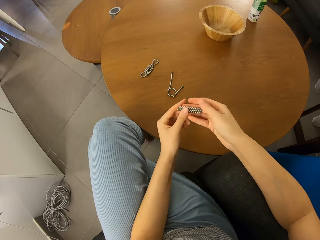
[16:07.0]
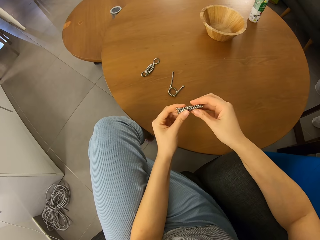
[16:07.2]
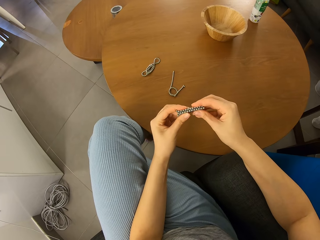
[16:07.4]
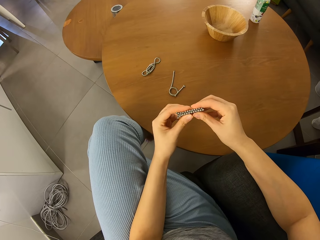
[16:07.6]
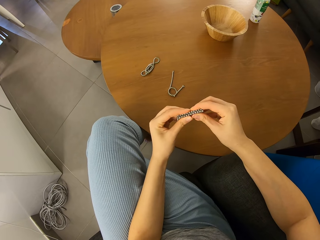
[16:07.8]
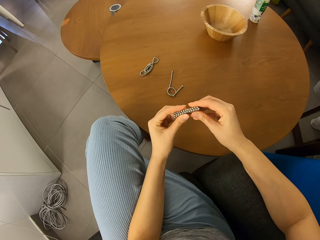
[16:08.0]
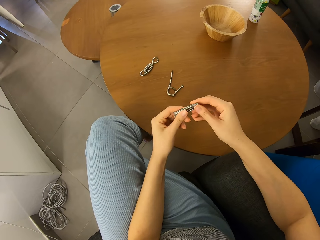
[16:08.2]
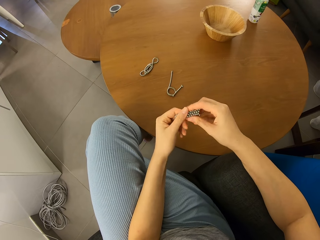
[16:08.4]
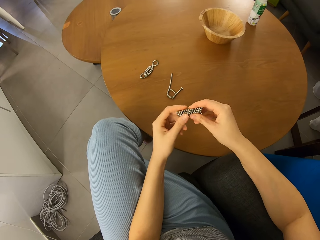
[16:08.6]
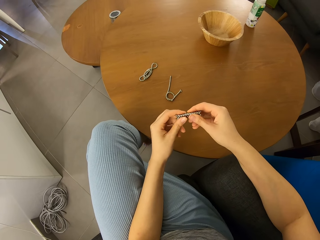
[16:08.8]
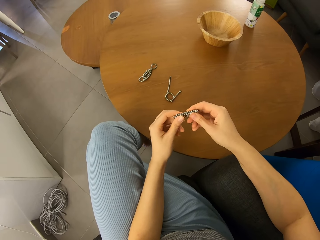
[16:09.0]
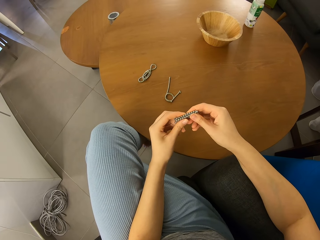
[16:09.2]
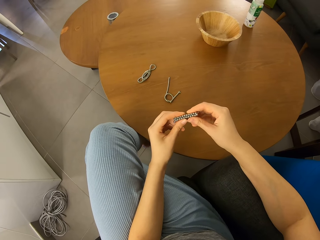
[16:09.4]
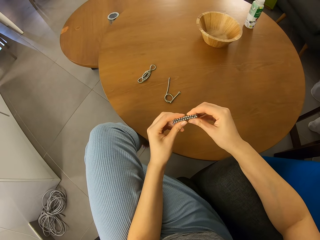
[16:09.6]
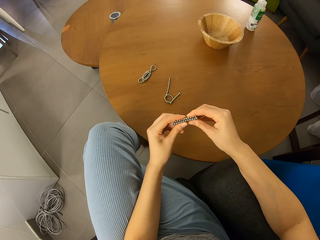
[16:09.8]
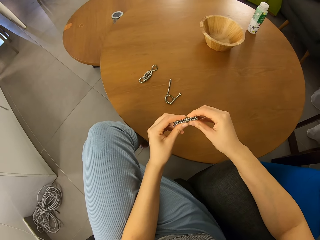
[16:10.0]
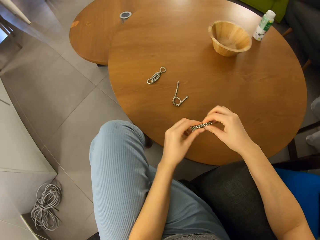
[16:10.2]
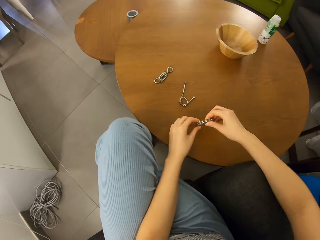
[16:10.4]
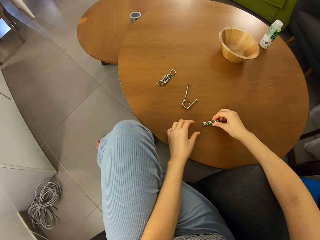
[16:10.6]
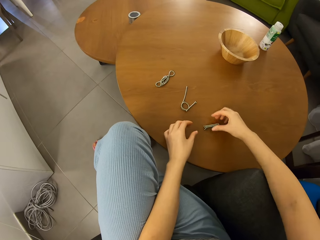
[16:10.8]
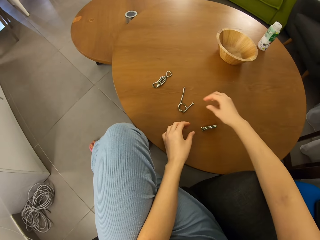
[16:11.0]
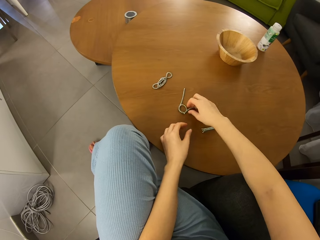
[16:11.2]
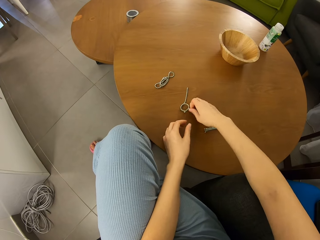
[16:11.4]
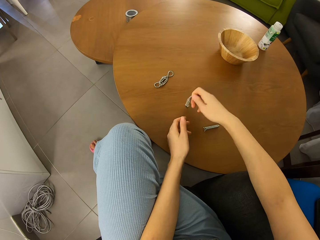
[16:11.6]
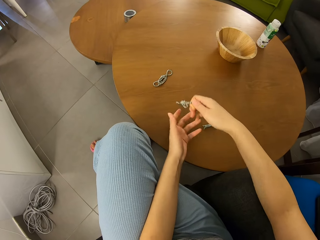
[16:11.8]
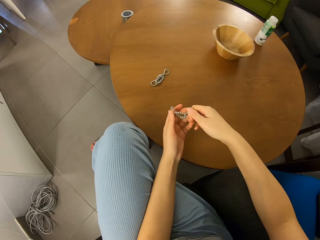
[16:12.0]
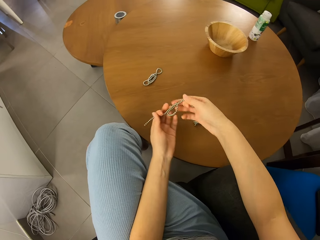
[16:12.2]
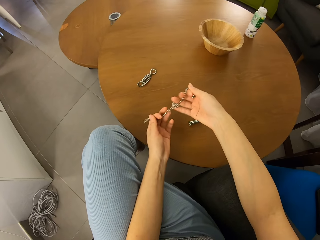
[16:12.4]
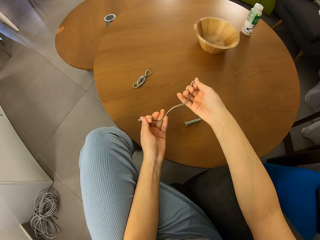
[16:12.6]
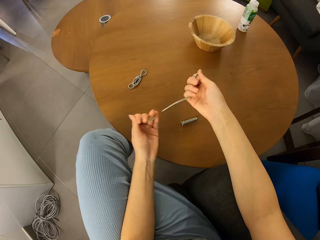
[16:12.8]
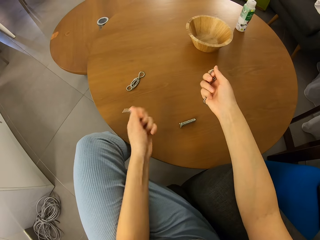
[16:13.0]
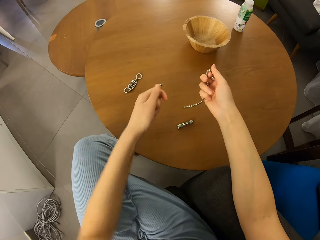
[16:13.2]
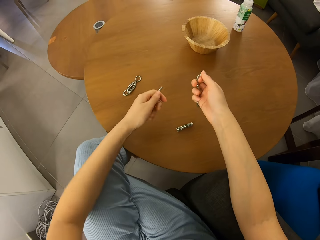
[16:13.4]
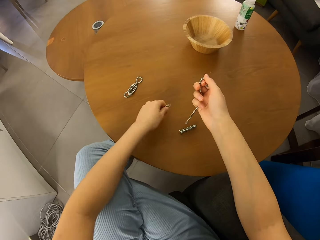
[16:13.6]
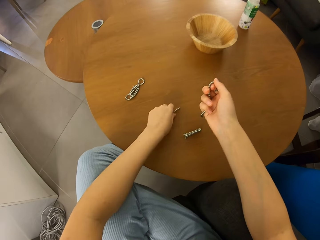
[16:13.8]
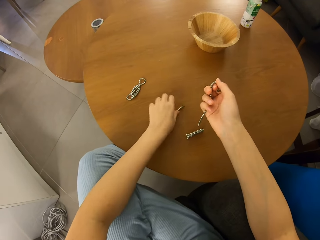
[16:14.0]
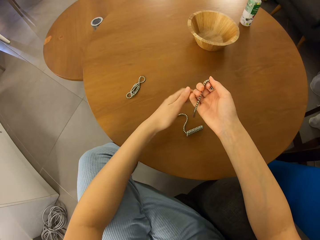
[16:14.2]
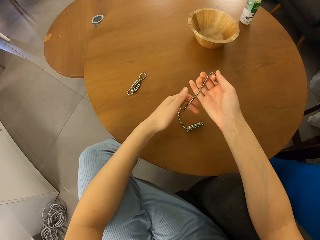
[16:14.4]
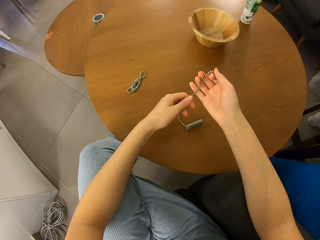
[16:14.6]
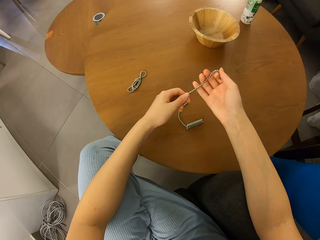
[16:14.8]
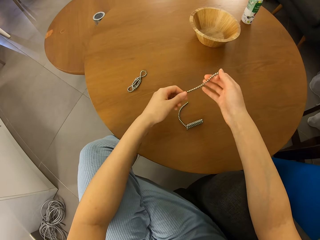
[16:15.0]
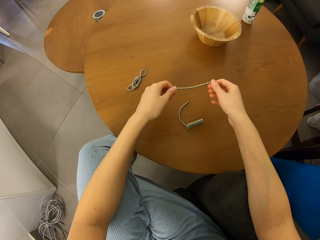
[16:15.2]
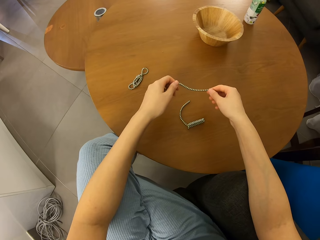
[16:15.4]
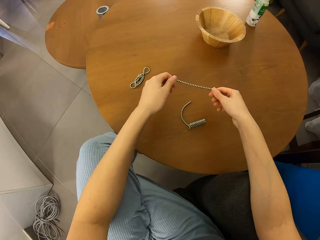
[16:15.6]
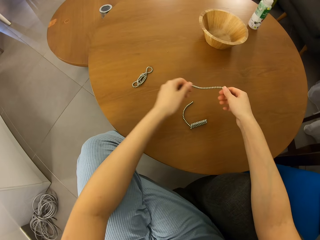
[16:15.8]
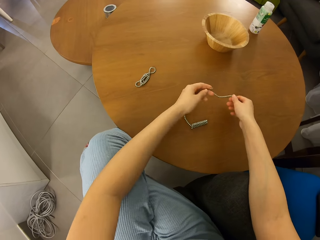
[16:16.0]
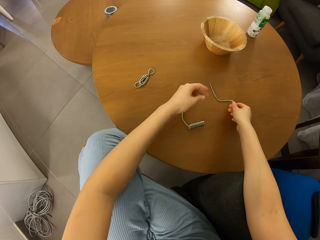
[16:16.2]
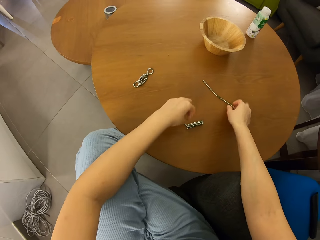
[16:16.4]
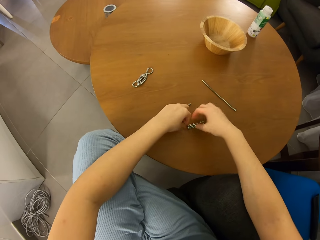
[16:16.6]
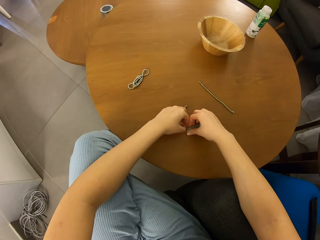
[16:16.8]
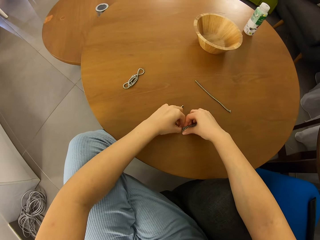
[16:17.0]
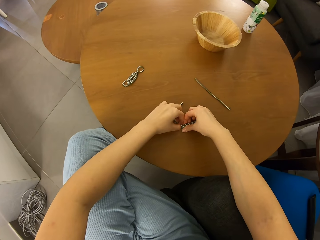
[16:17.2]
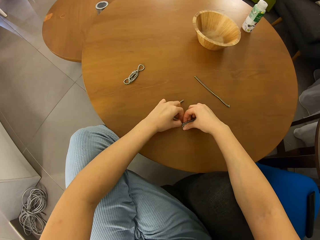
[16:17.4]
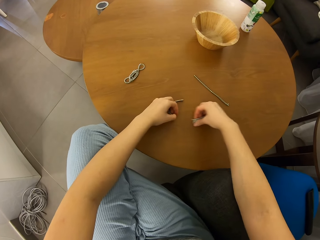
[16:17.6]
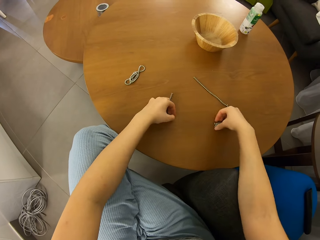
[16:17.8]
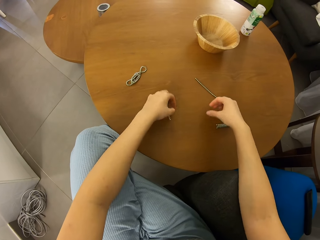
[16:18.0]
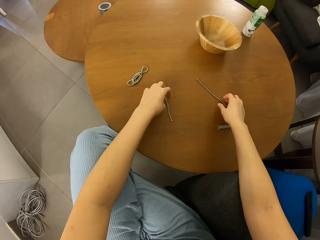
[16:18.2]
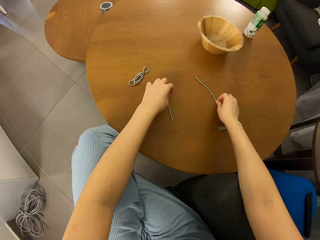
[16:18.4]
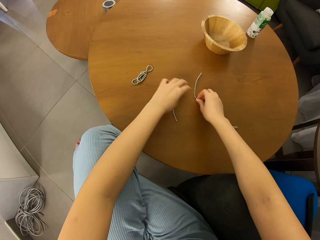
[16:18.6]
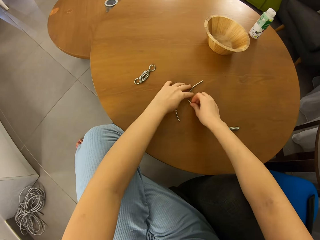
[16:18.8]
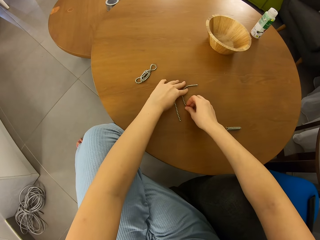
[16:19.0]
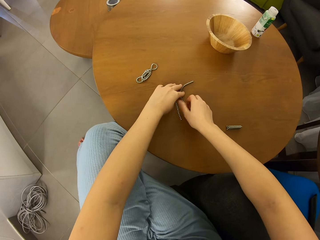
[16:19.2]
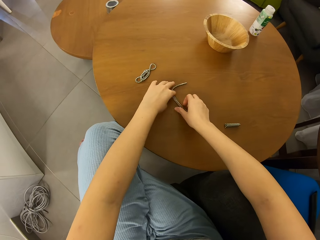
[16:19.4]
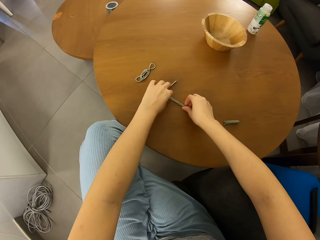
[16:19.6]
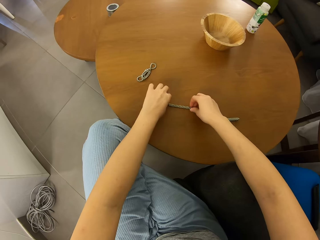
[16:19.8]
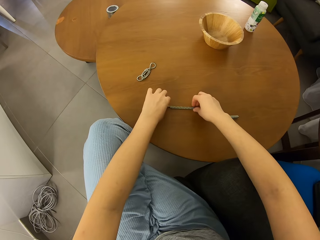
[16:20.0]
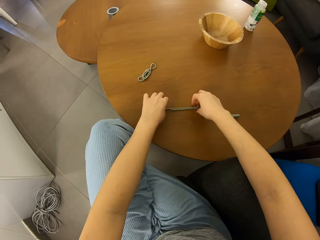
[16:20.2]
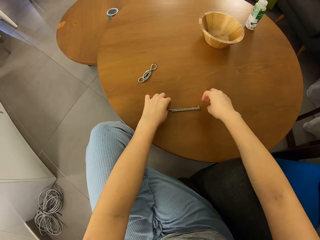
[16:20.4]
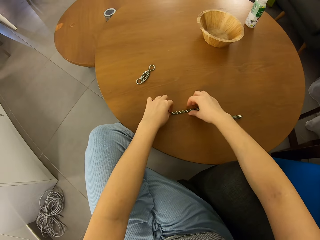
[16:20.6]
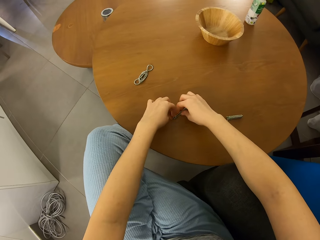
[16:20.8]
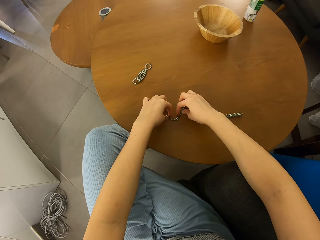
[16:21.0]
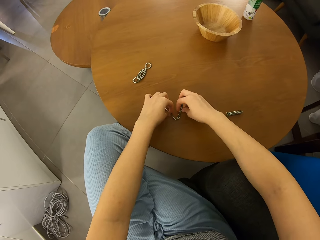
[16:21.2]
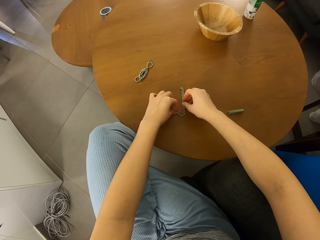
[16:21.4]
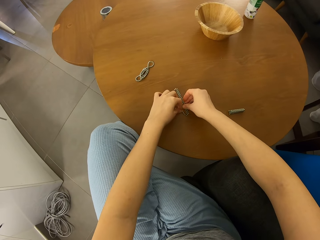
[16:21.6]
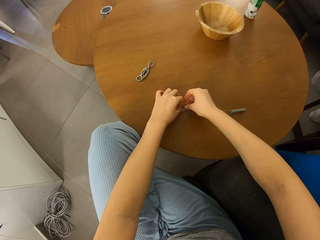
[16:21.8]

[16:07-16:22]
The camera wearer puts down neodymium magnet spheres. They pick the neodymium magnet spheres. They hold the neodymium magnet spheres with hands. They separate the magnetic beads. They cut a piece of the neodymium magnet spheres. They put down a piece of the neodymium magnet spheres. They hold the neodymium magnet spheres with hands. They put down a piece of the neodymium magnet spheres. They separate the neodymium magnet spheres. They move pieces of the neodymium magnet spheres. They move a piece of the neodymium magnet spheres. They join pieces of the neodymium magnet spheres.

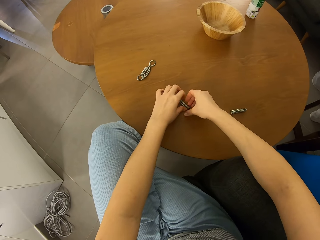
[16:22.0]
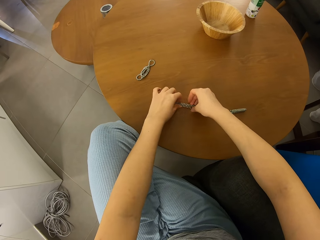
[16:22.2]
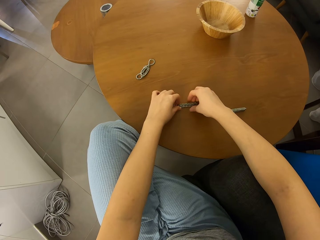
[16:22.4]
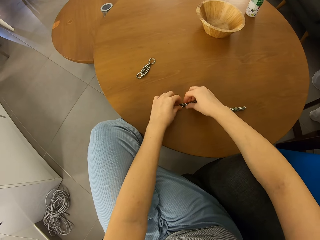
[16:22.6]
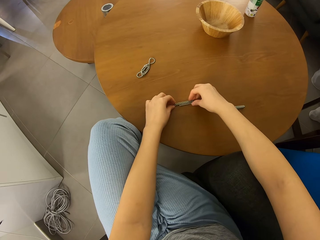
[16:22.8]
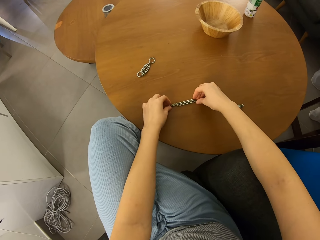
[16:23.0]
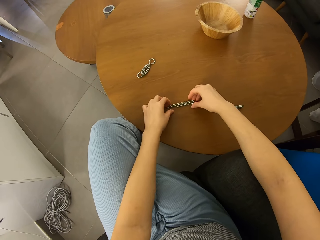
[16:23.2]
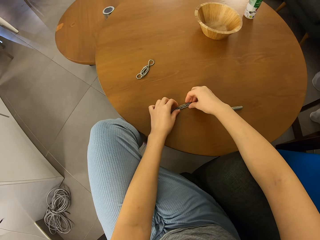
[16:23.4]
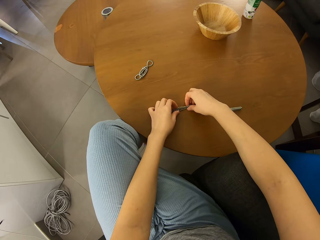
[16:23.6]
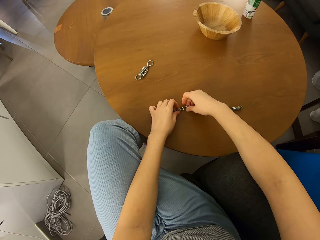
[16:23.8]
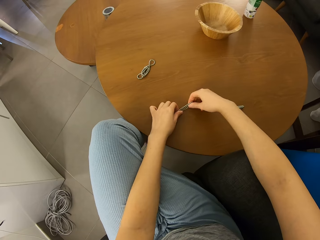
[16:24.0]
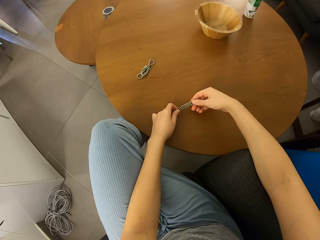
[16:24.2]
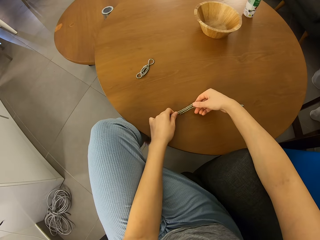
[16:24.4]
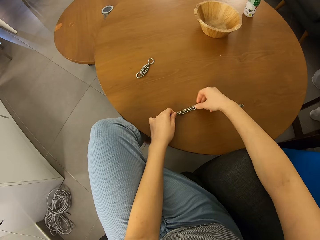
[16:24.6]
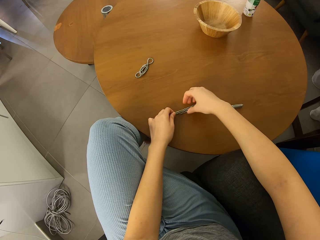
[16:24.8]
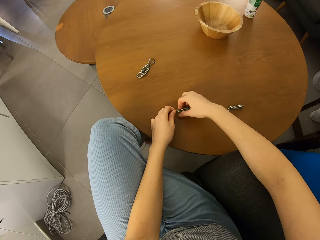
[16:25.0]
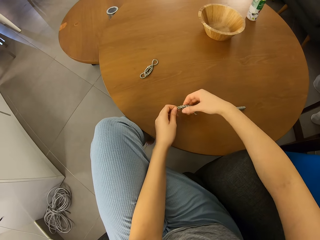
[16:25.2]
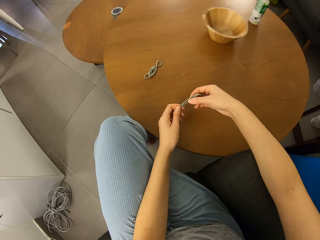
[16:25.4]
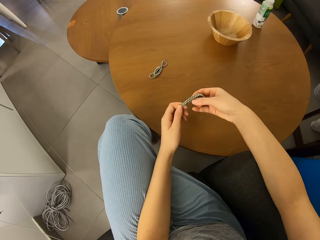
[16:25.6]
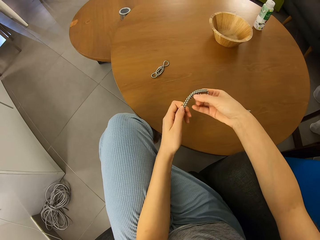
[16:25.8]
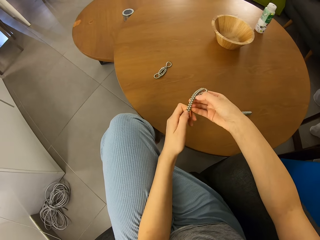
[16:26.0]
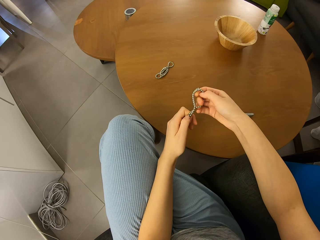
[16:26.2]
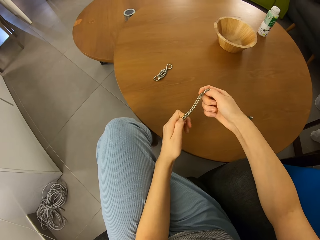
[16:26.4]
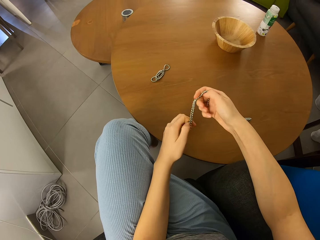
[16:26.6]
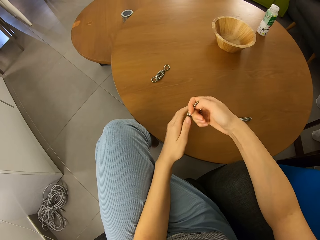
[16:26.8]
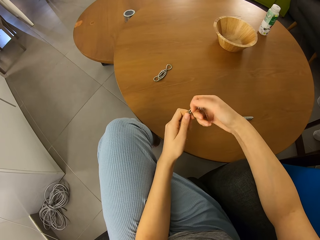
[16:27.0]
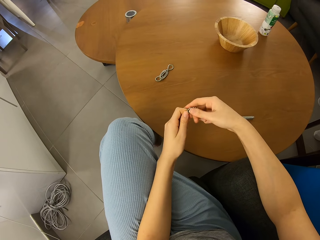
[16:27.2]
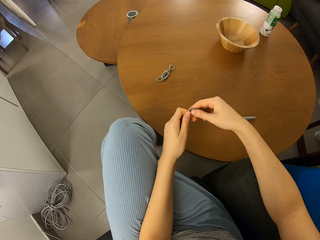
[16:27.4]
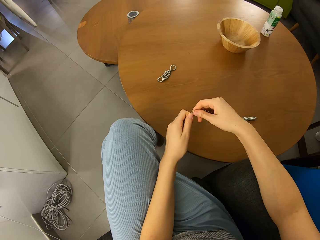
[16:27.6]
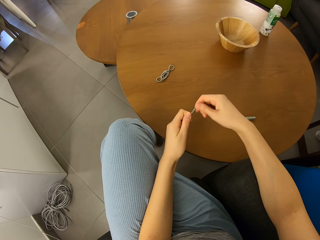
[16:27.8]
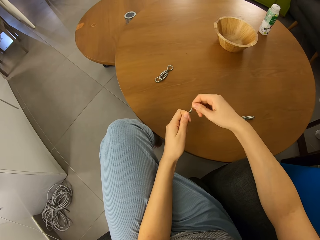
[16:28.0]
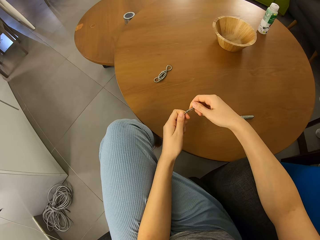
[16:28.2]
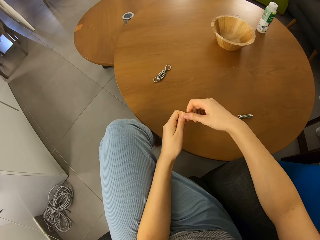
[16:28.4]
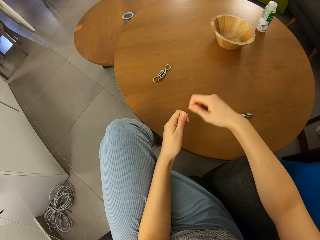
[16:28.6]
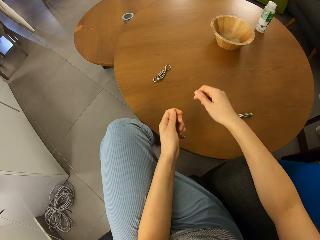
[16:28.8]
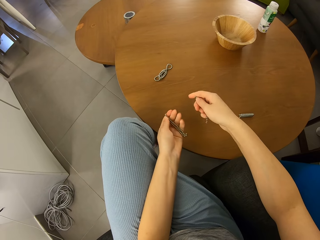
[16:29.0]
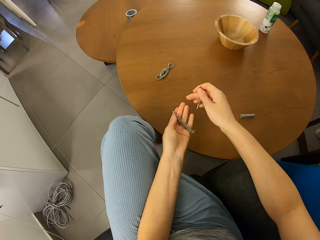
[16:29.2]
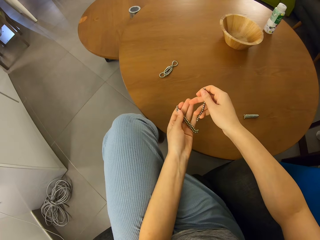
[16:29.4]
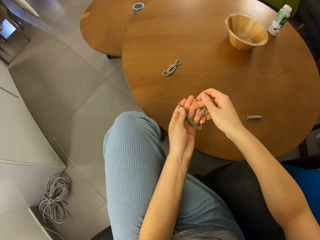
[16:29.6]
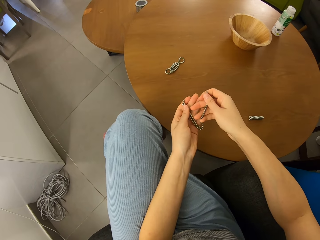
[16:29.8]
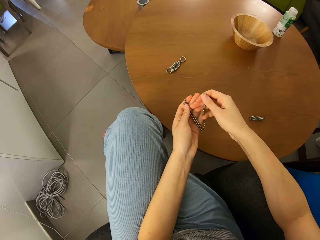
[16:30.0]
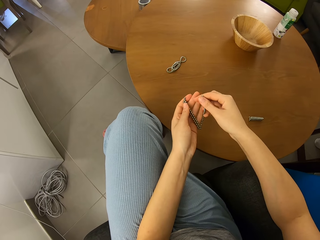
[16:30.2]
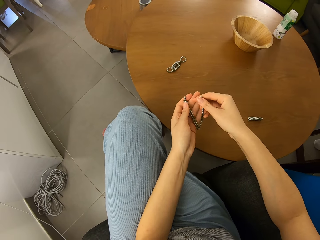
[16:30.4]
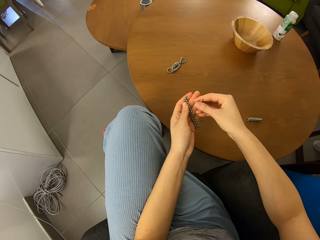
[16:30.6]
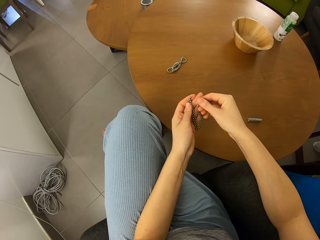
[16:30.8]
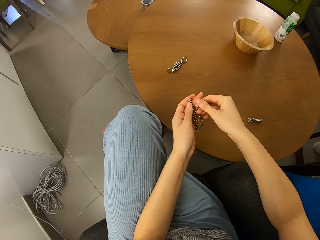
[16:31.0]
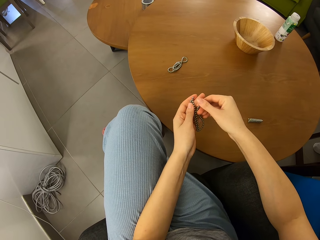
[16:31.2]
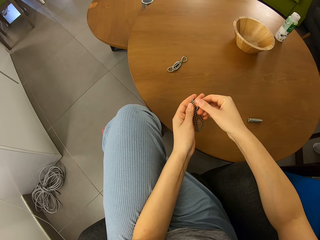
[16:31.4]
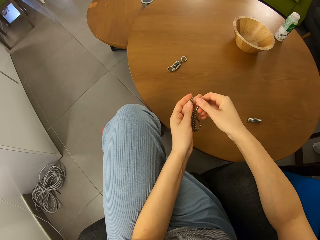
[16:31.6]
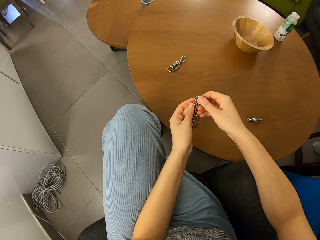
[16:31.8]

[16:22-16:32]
The camera wearer forms a shape. They pick neodymium magnet spheres with hands. They cut a piece of the neodymium magnet spheres. They adjust the magnetic bead. They join pieces of the neodymium magnet spheres.
